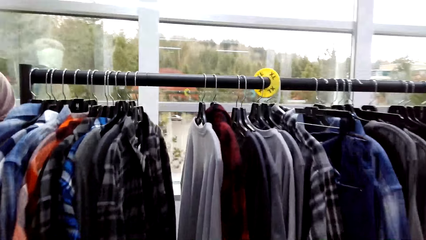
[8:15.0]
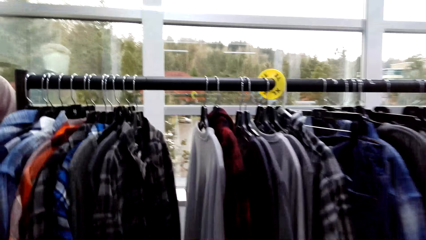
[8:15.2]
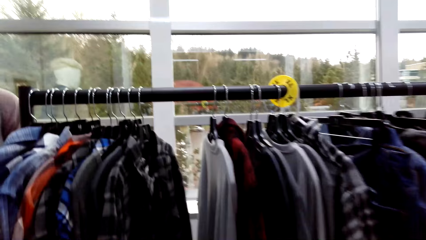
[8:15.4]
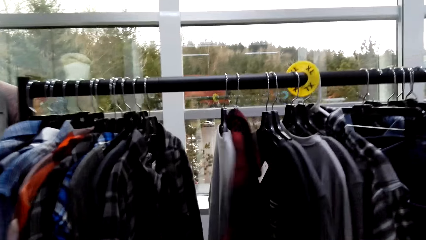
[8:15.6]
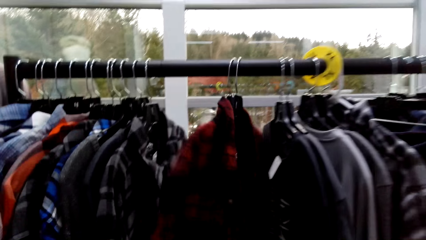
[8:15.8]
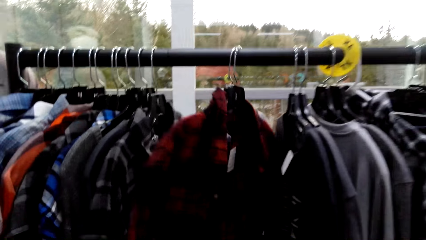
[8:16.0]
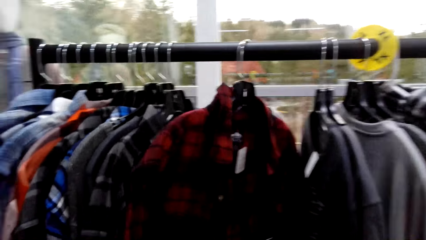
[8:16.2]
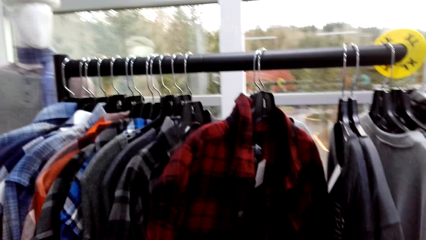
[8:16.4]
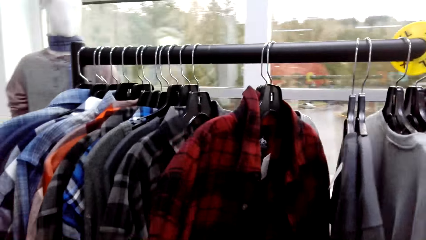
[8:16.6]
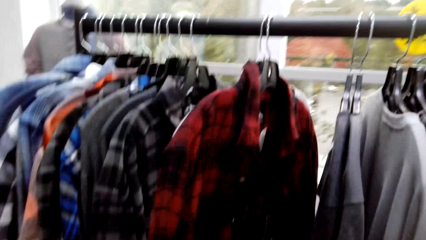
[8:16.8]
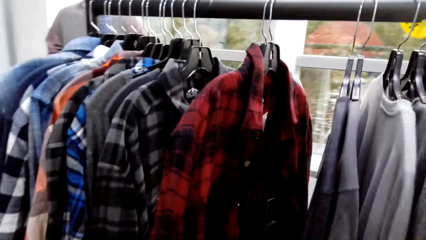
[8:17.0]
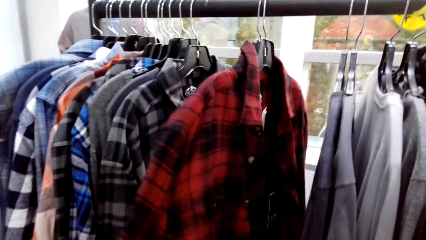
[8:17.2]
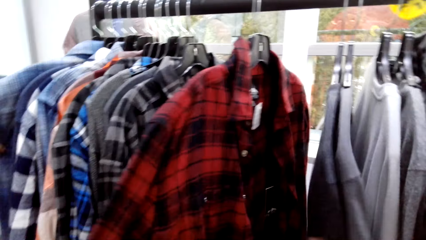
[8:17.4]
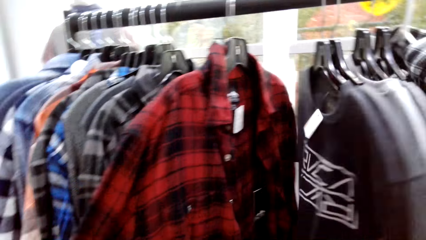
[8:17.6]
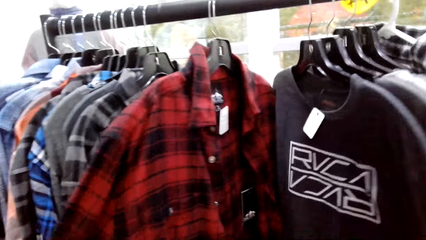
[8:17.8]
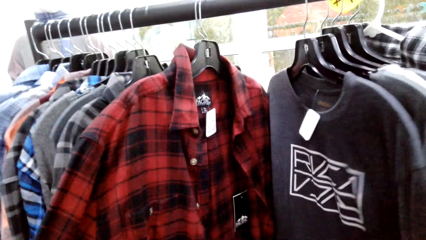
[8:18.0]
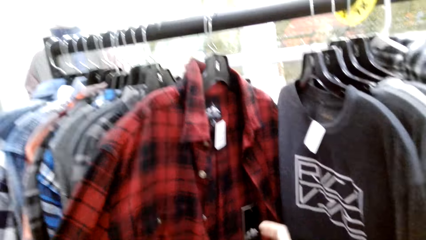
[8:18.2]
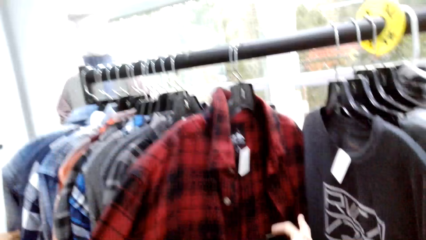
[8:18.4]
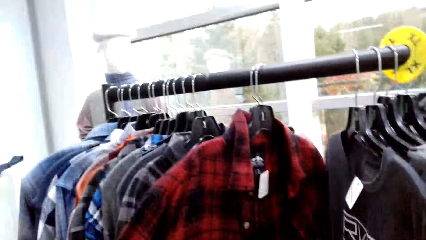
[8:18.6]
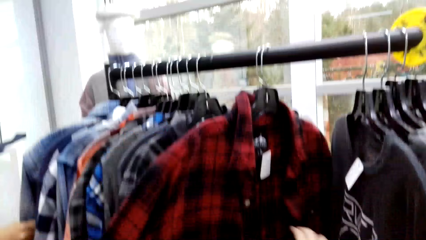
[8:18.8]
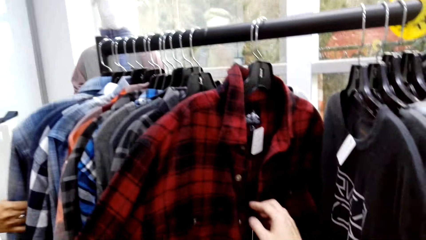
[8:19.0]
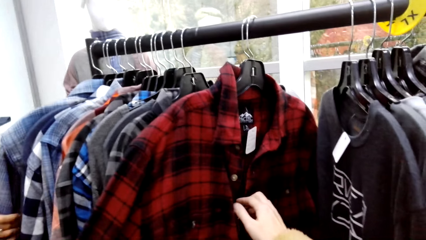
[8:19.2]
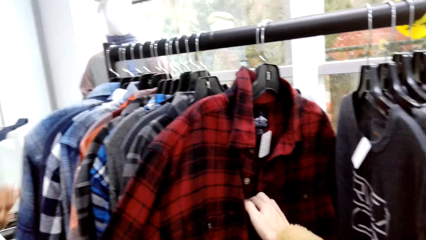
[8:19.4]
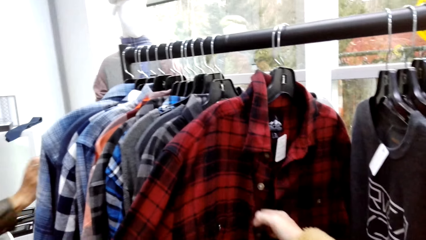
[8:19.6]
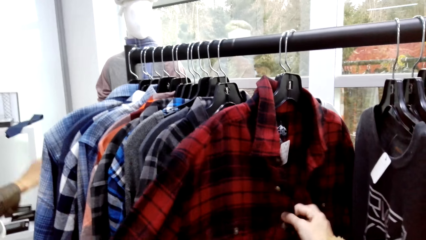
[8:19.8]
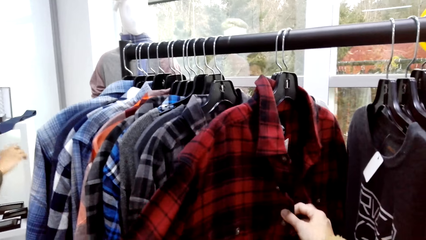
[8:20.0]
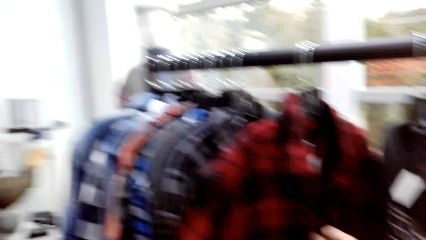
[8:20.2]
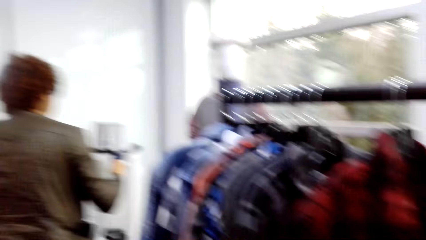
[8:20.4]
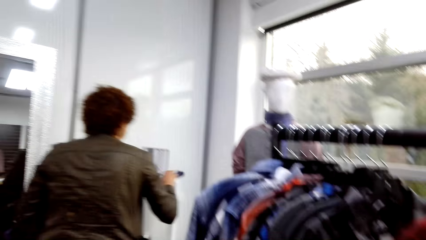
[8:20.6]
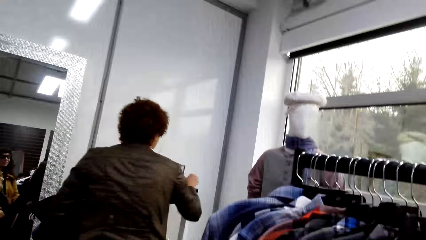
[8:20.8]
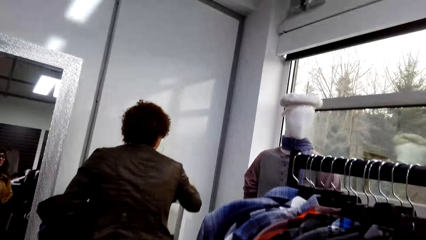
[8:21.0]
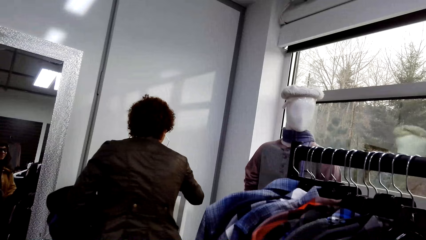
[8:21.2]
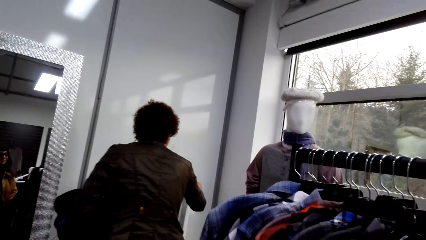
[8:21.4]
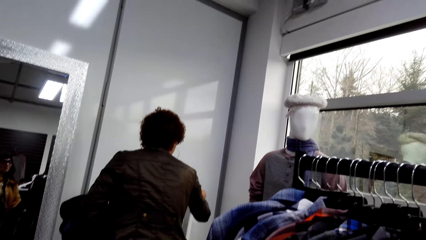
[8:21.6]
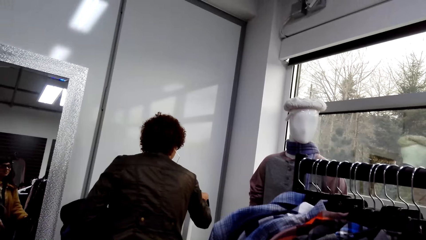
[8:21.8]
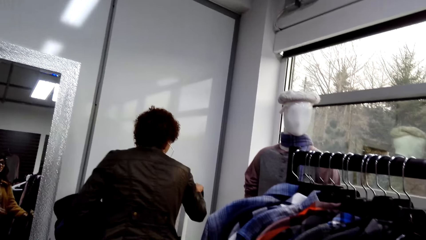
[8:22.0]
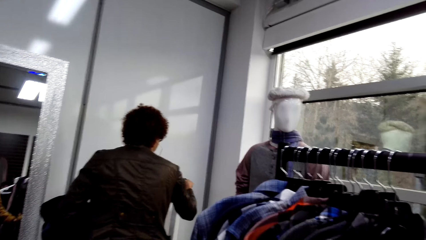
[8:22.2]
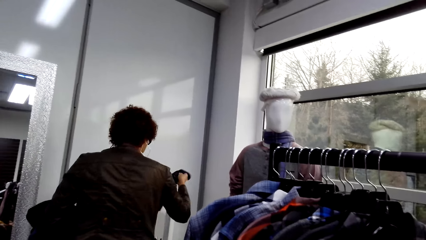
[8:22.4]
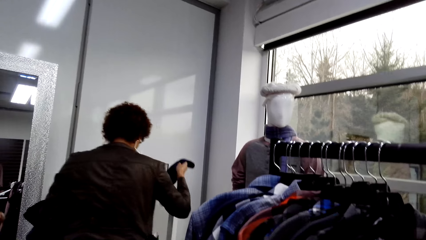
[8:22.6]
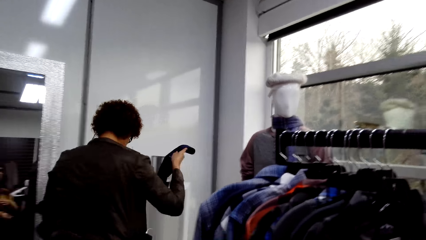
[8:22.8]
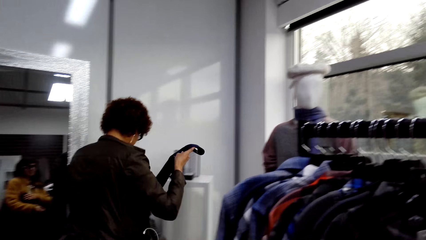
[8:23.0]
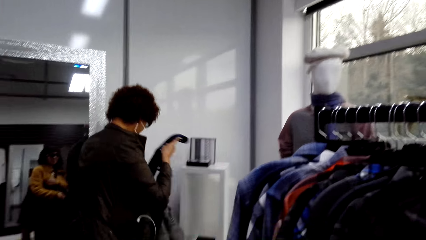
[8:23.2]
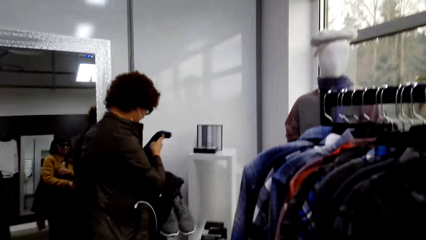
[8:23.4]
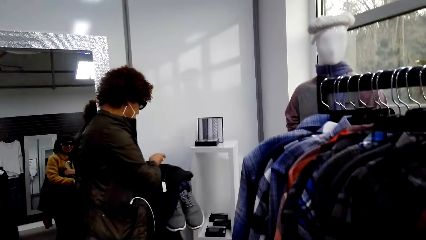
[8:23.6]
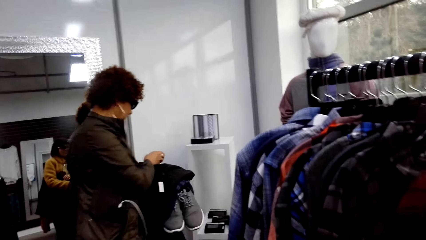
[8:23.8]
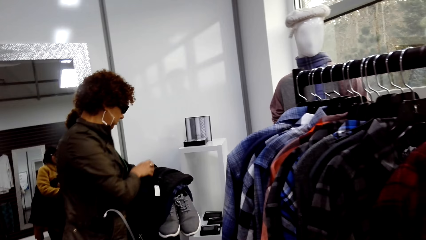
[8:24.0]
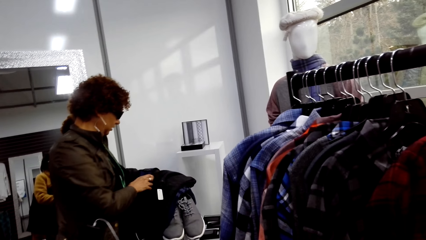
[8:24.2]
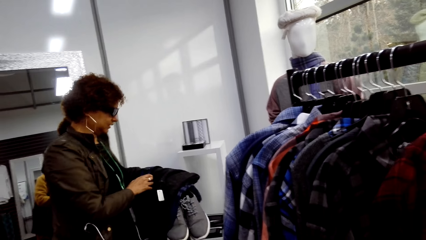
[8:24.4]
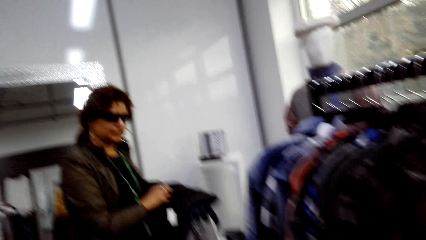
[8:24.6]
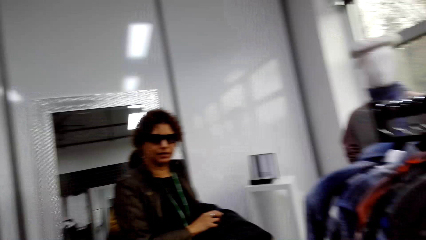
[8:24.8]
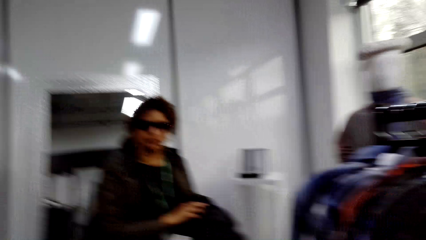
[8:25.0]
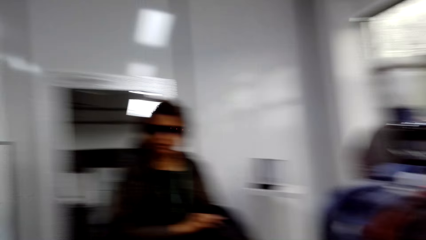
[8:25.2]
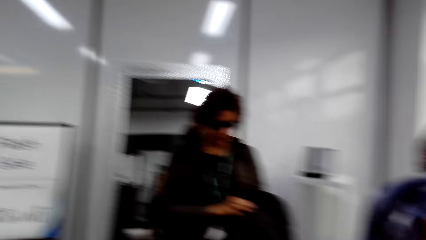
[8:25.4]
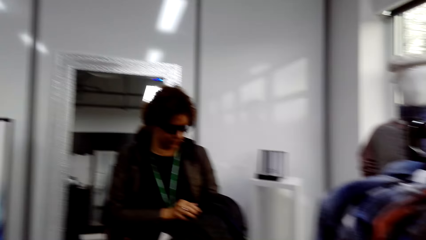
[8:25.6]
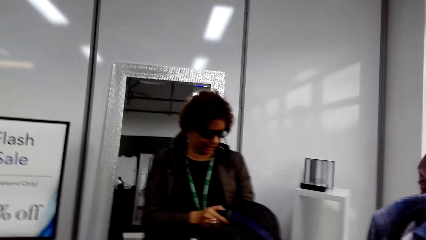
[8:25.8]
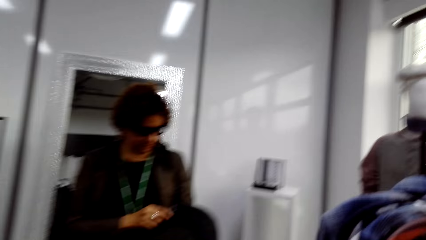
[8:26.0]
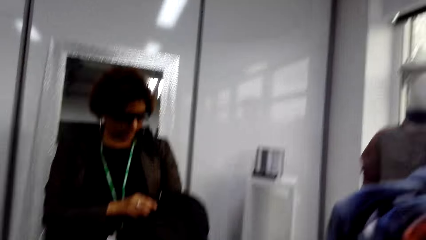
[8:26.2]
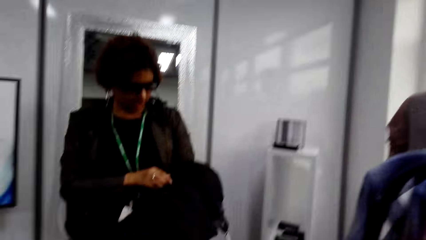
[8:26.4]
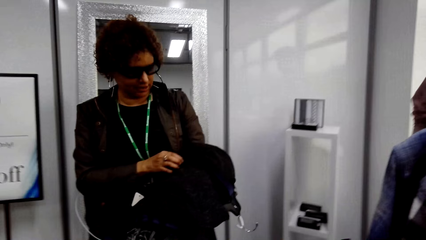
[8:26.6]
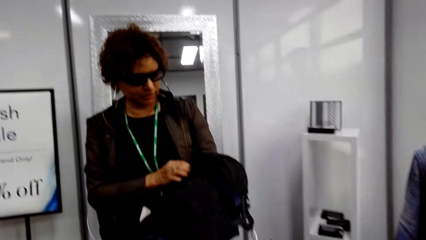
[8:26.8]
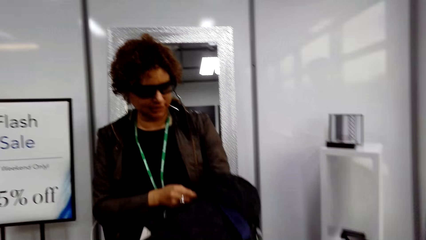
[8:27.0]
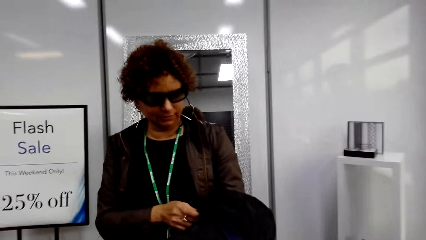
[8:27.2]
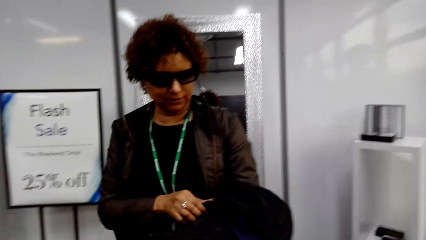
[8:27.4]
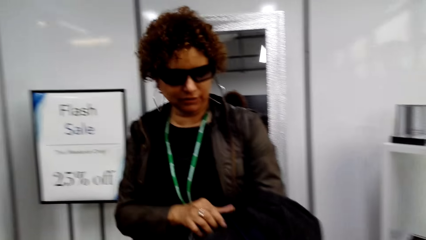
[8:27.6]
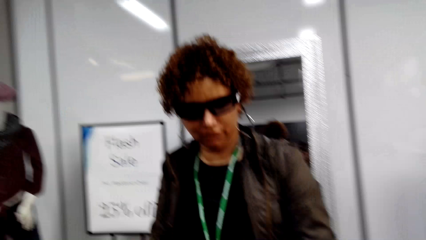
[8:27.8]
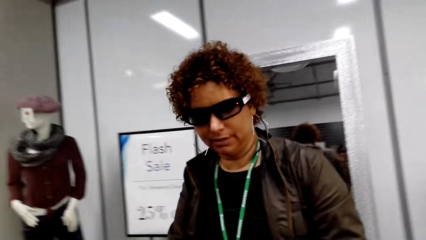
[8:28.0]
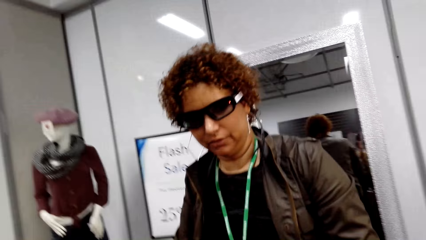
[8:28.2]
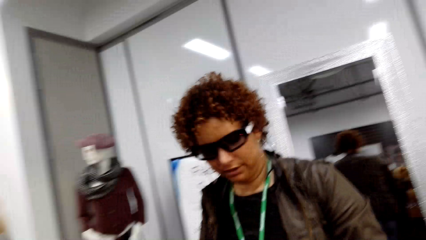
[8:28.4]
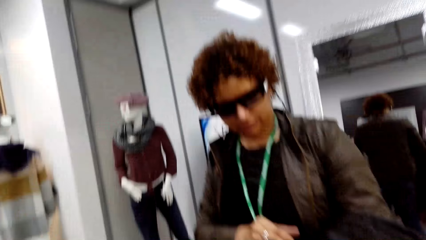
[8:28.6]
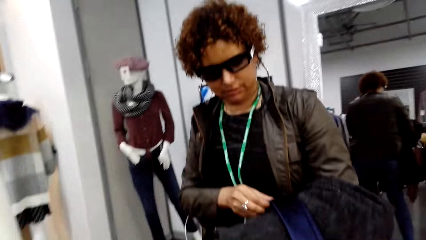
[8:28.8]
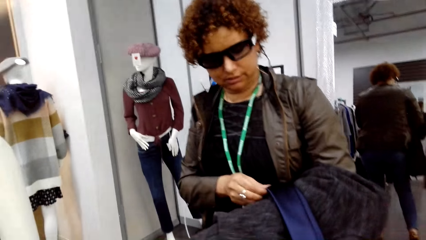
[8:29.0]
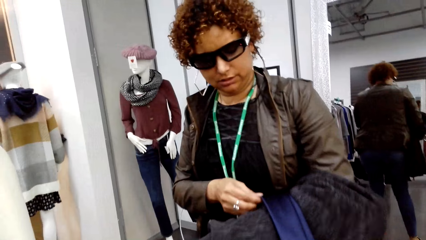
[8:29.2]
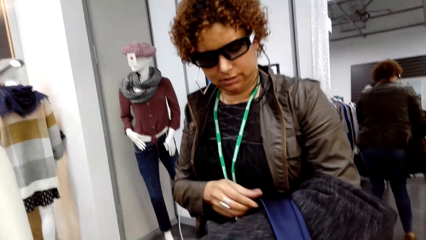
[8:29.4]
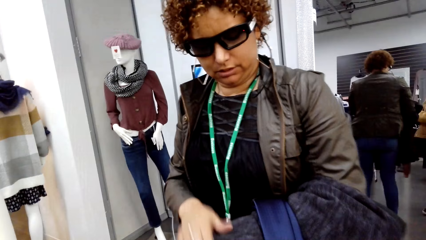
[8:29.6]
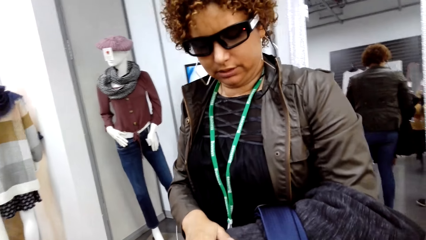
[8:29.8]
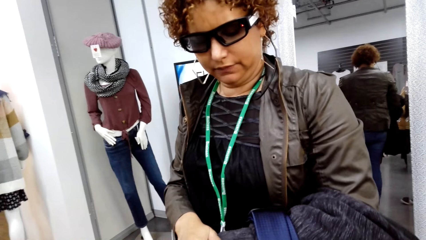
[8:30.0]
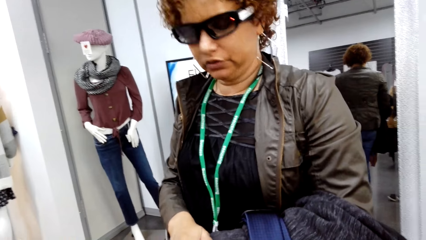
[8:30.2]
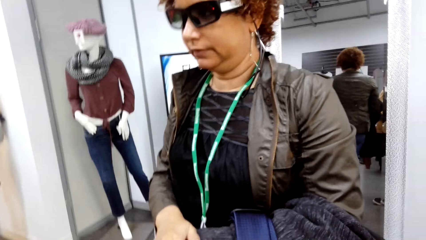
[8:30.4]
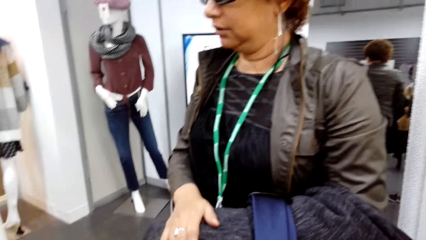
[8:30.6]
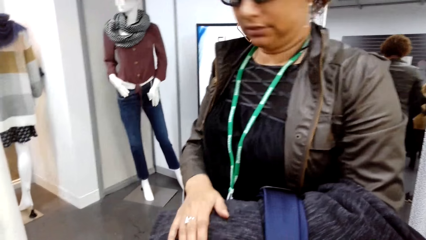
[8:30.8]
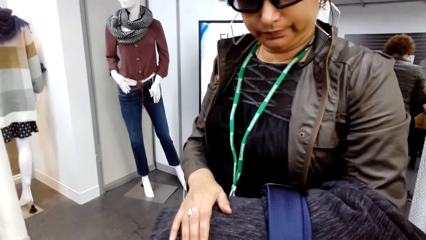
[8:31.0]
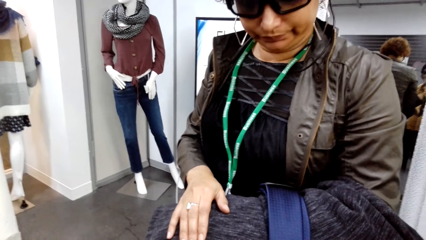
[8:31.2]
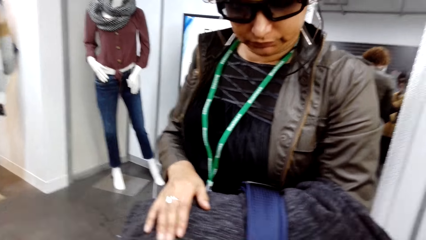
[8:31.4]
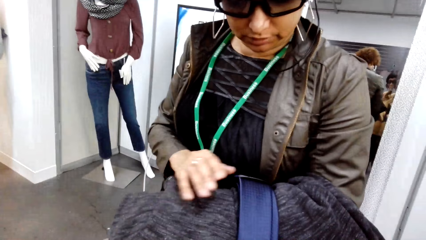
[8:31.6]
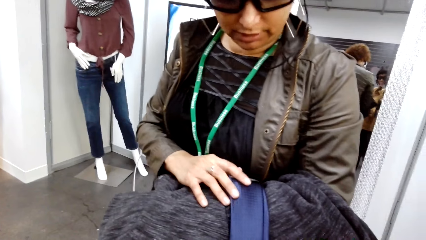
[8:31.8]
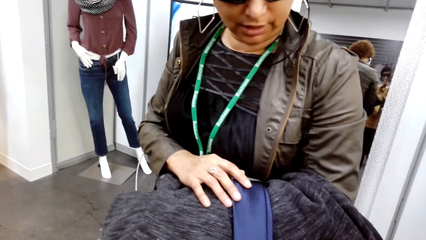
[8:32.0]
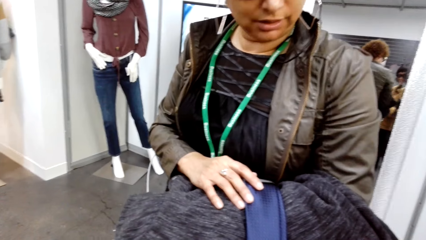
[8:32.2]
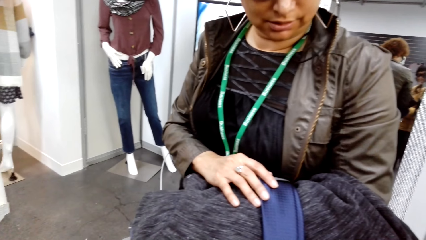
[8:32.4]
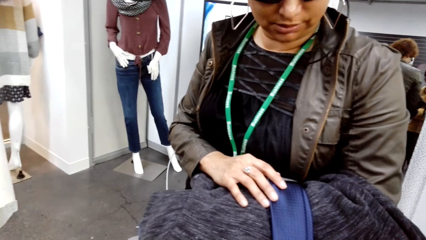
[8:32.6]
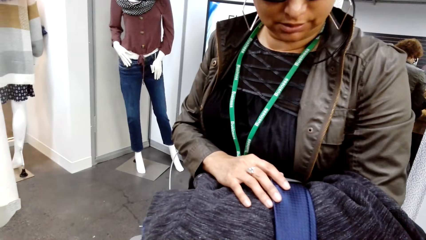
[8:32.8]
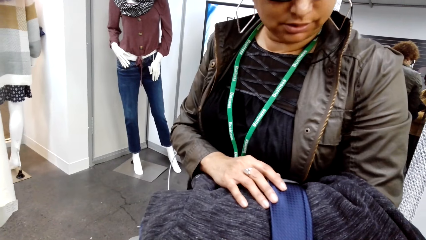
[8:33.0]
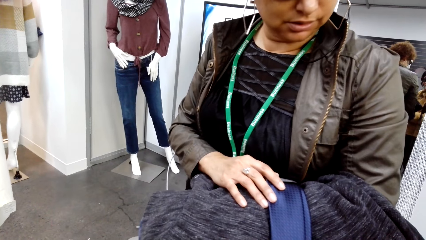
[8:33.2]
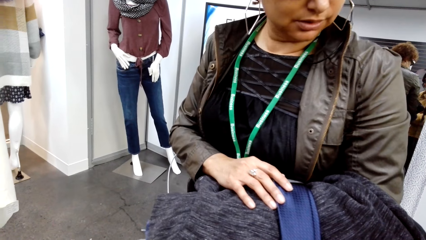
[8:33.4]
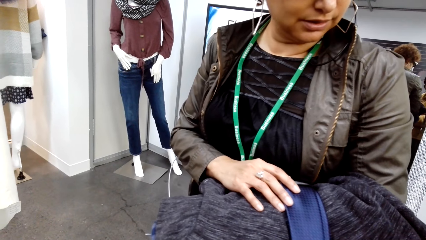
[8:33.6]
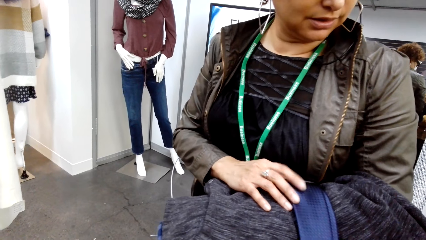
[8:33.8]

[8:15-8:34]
The camera wearer touches a boxed shirt. A woman moves clothes on the cloth rack. The woman picks a belt and carries clothes. The camera wearer interacts with the woman.
